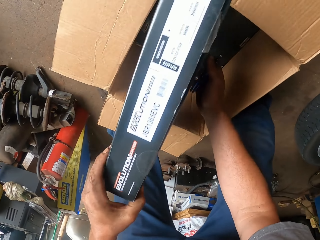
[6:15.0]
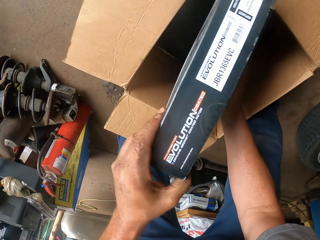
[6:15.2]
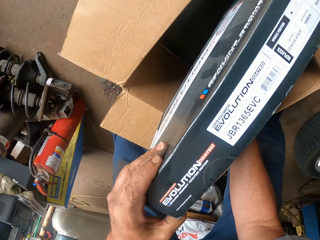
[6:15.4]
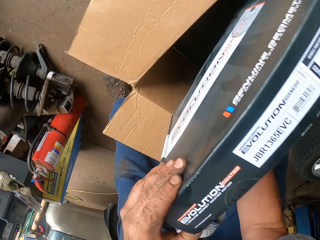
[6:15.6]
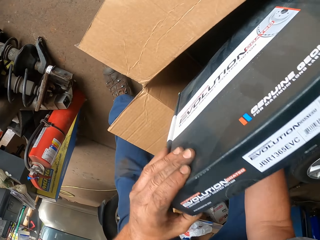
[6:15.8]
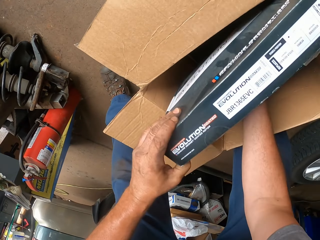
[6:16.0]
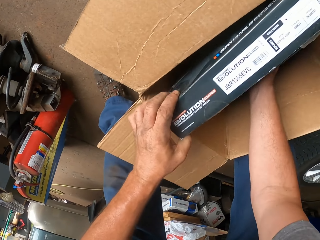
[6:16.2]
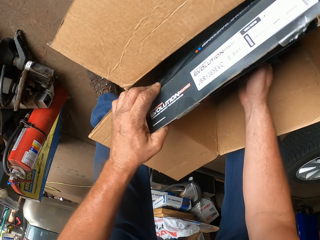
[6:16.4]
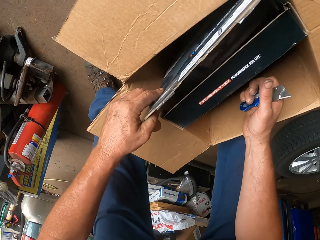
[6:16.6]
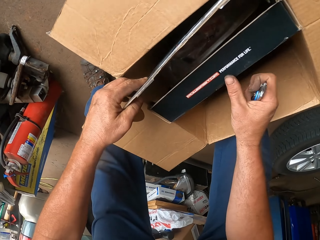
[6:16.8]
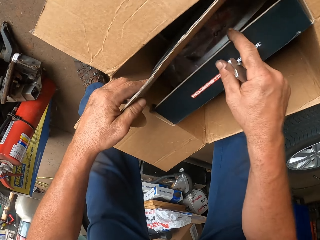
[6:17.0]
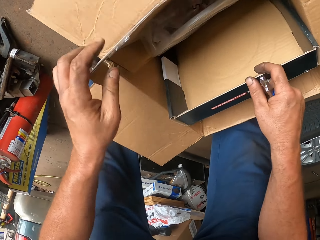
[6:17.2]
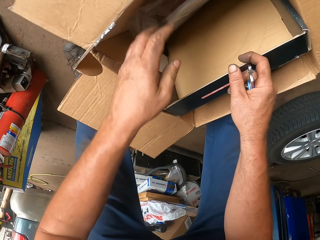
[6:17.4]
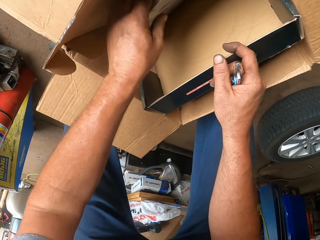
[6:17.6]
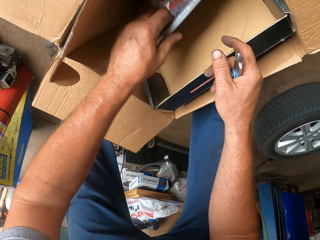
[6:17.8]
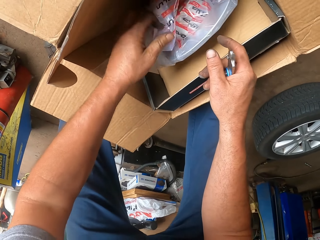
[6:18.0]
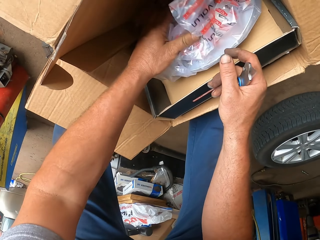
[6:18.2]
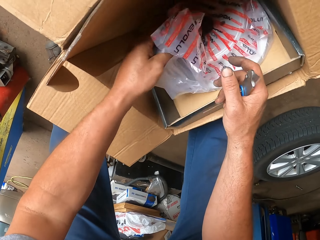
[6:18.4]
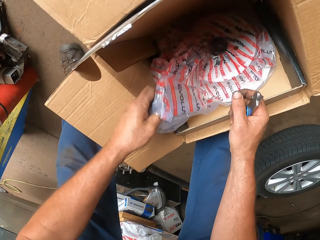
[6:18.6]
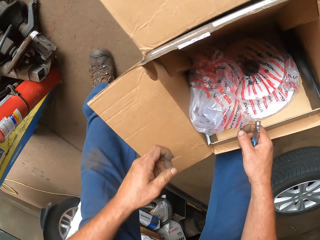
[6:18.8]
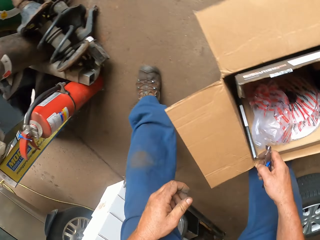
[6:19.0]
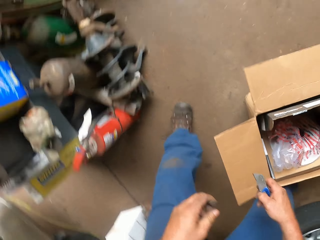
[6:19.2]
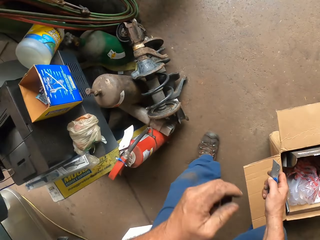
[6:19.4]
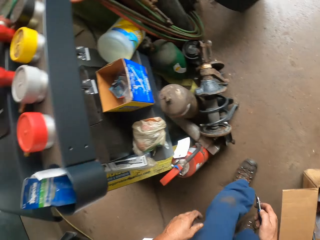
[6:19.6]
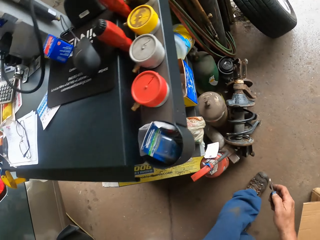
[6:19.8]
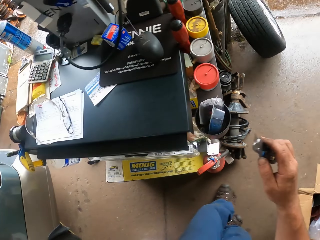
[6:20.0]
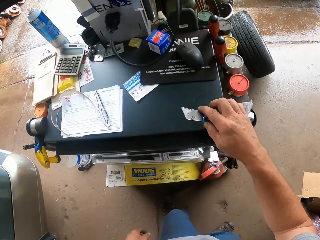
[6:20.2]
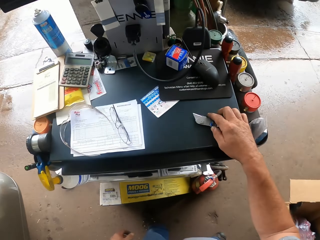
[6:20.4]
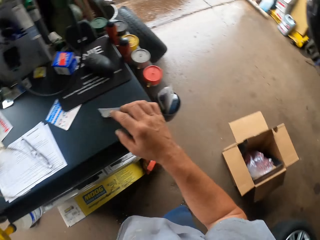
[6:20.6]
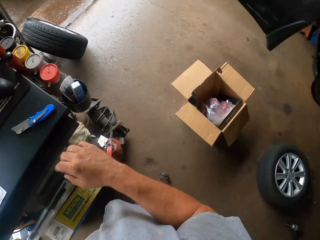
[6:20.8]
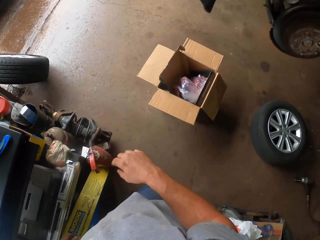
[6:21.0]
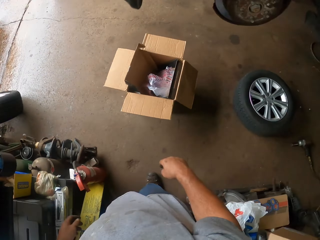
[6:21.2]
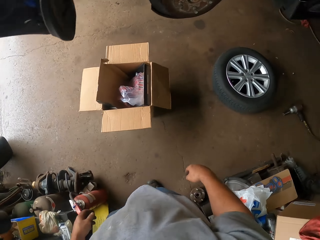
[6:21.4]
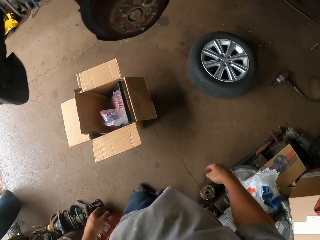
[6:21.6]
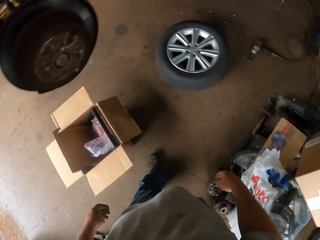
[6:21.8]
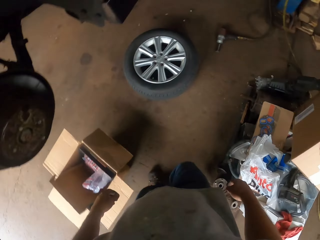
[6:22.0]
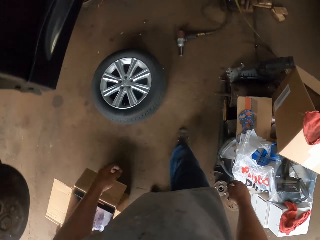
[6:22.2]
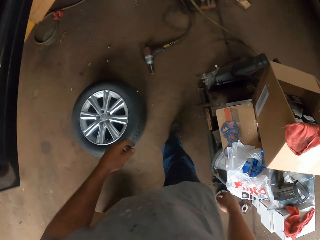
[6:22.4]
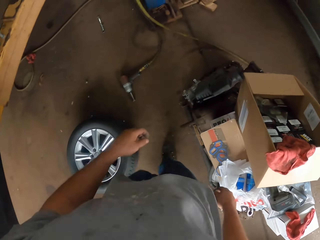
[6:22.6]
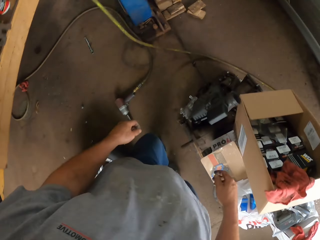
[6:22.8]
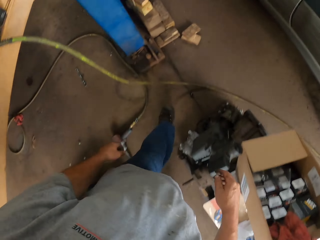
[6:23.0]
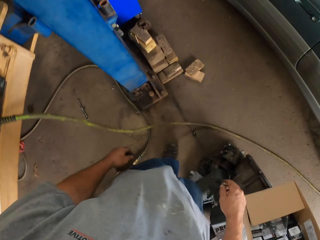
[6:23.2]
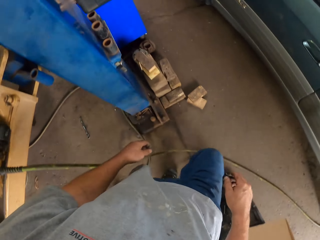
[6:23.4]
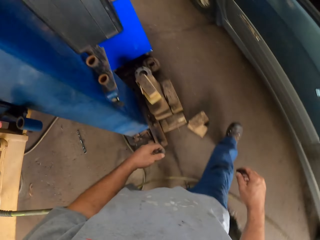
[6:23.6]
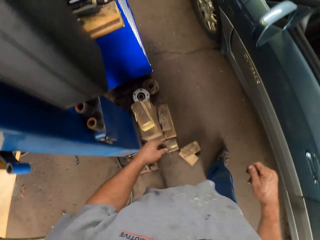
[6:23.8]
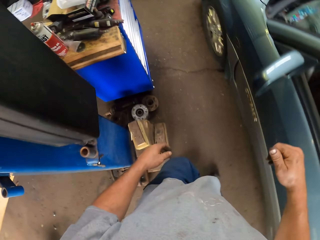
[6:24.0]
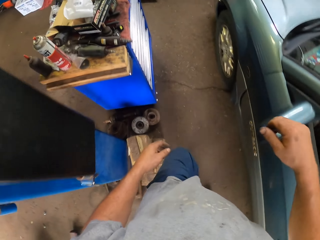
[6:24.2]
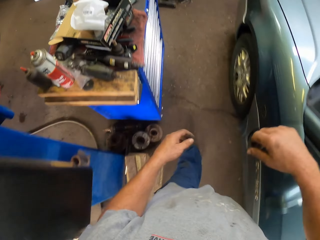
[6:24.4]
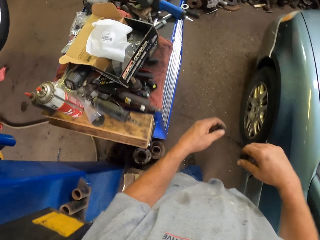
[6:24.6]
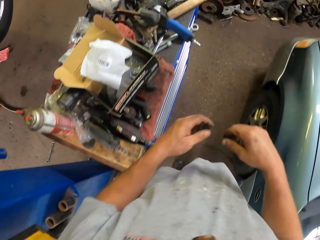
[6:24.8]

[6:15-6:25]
The camera wearer lifts up the box. They pick something from the box. They open the box. They open a nylon bag. They put a blade on the table. They look around the garage. They walk around the garage.

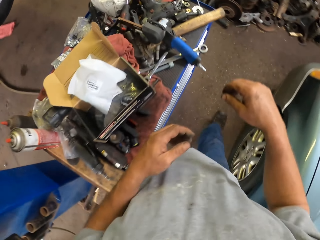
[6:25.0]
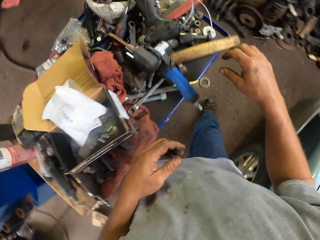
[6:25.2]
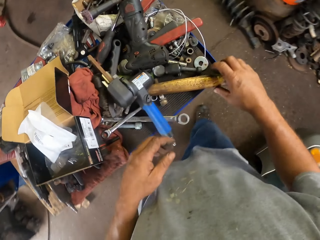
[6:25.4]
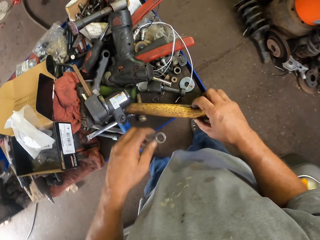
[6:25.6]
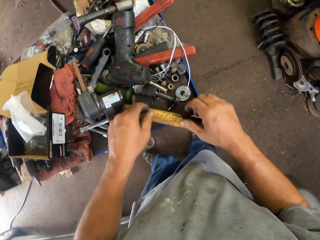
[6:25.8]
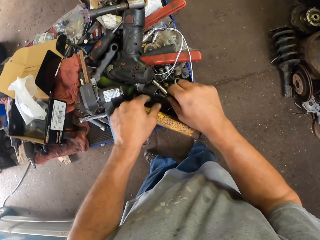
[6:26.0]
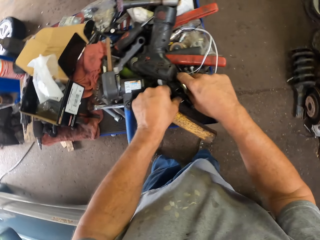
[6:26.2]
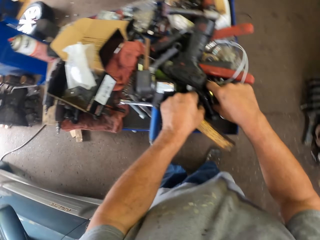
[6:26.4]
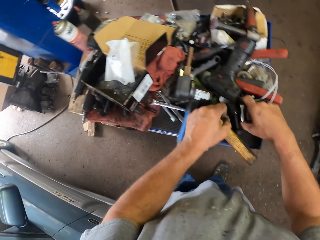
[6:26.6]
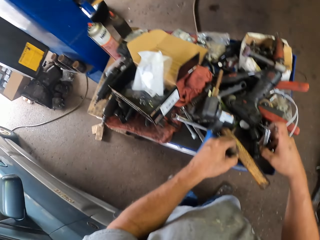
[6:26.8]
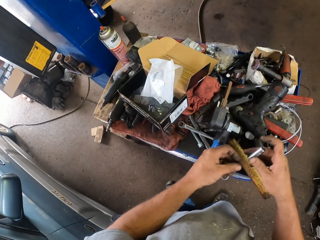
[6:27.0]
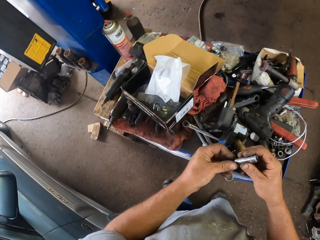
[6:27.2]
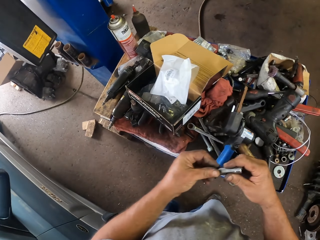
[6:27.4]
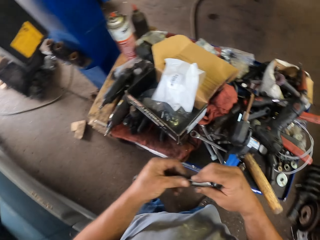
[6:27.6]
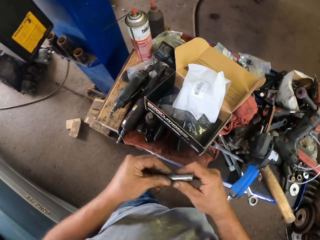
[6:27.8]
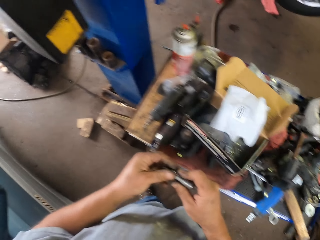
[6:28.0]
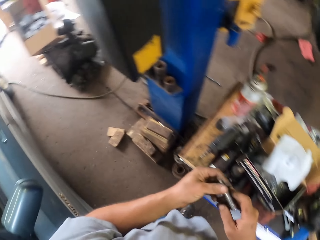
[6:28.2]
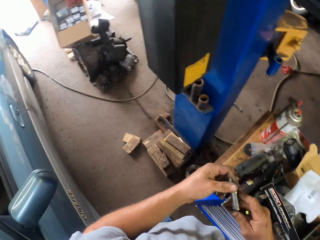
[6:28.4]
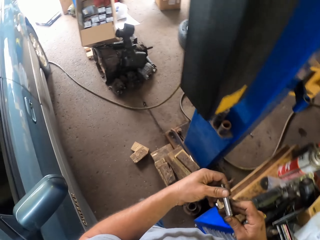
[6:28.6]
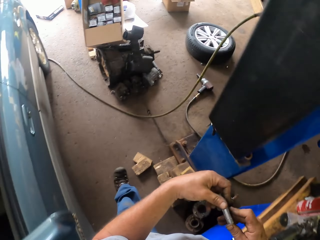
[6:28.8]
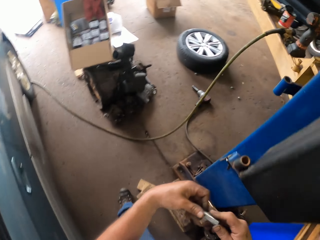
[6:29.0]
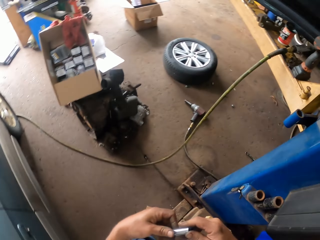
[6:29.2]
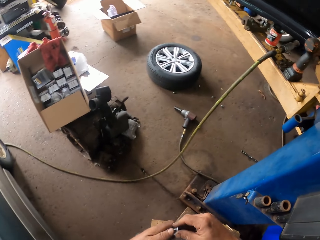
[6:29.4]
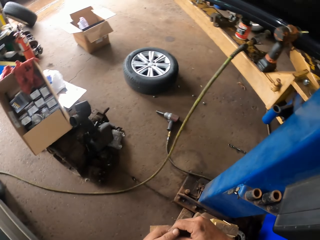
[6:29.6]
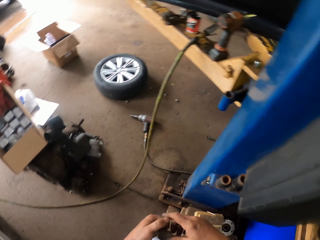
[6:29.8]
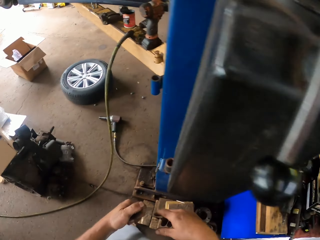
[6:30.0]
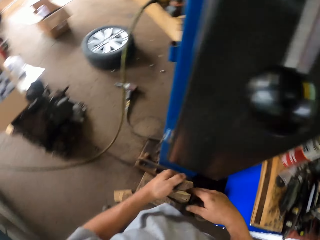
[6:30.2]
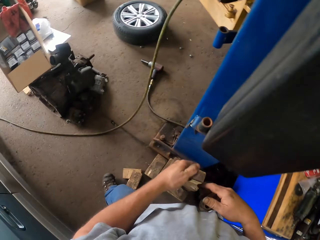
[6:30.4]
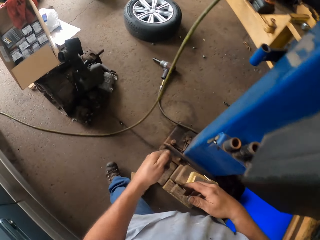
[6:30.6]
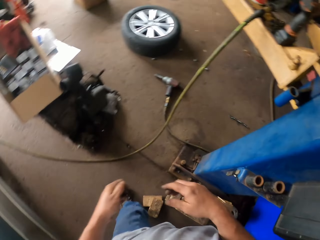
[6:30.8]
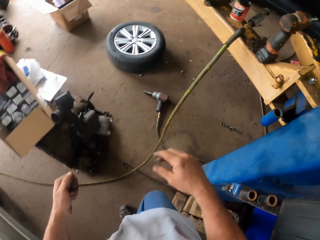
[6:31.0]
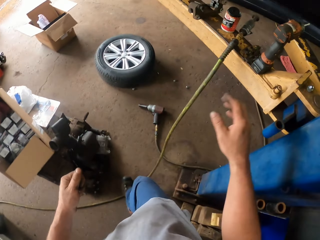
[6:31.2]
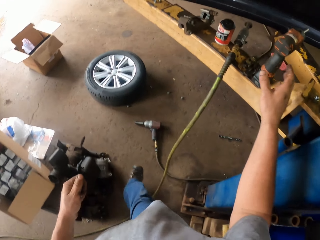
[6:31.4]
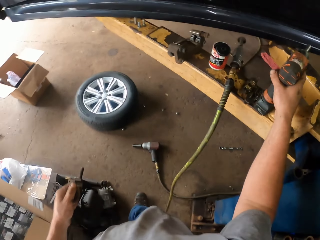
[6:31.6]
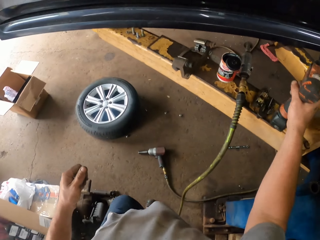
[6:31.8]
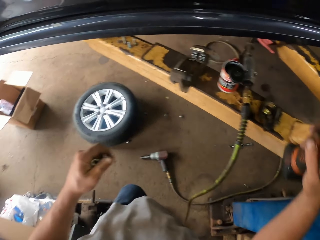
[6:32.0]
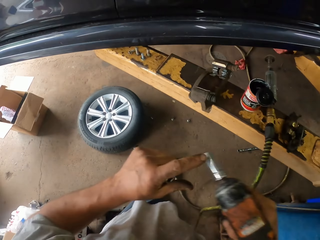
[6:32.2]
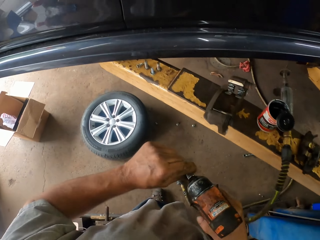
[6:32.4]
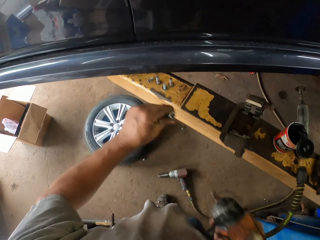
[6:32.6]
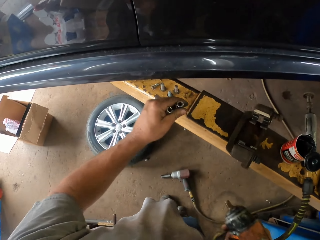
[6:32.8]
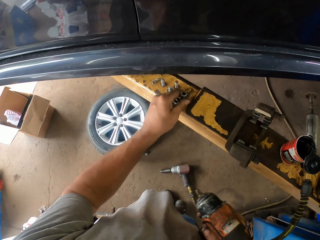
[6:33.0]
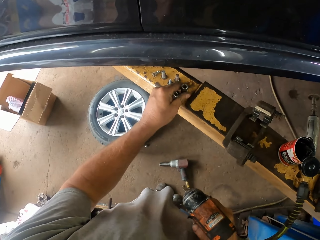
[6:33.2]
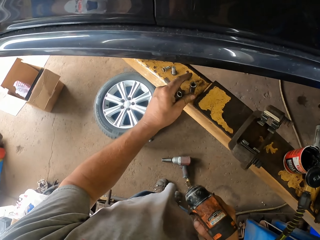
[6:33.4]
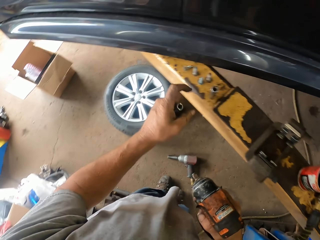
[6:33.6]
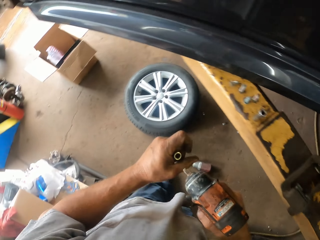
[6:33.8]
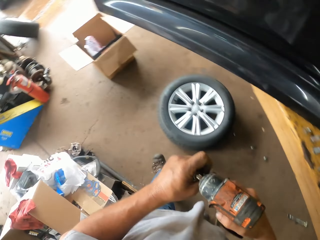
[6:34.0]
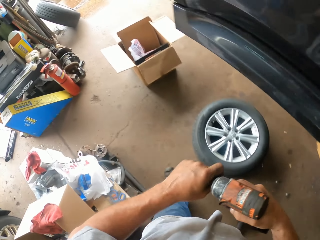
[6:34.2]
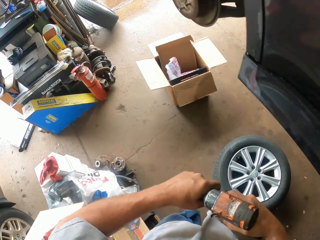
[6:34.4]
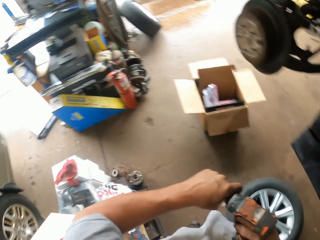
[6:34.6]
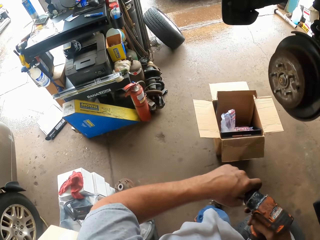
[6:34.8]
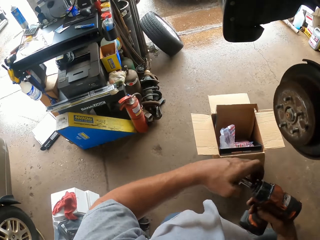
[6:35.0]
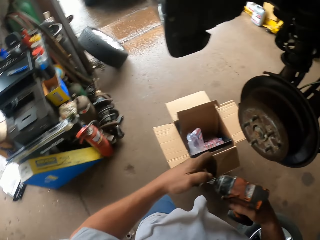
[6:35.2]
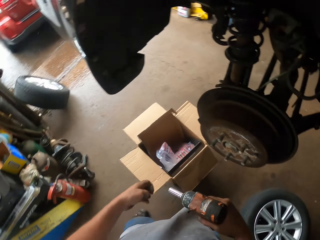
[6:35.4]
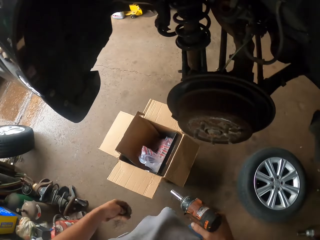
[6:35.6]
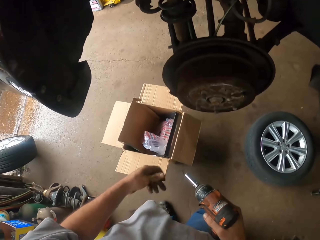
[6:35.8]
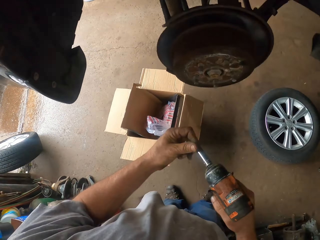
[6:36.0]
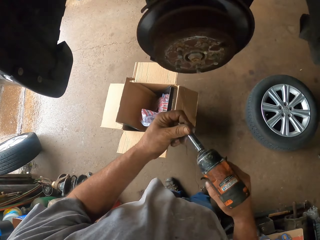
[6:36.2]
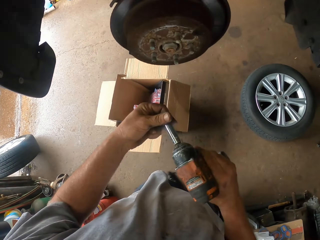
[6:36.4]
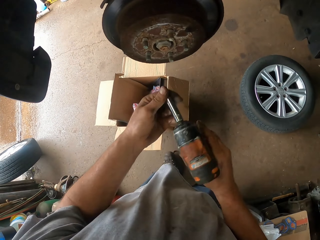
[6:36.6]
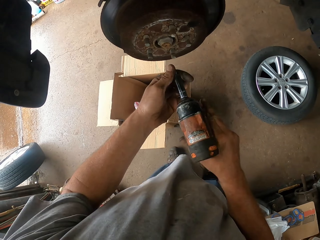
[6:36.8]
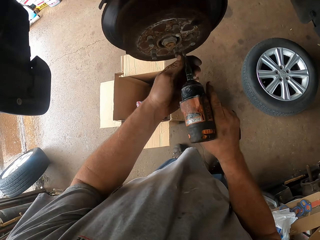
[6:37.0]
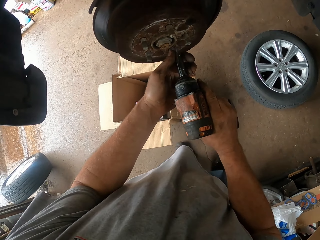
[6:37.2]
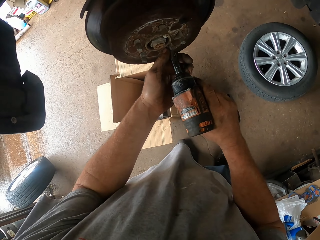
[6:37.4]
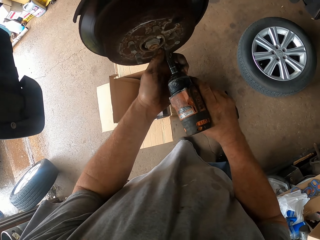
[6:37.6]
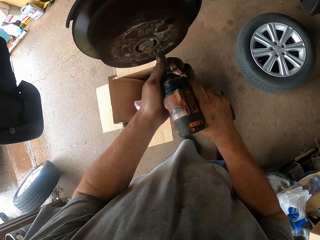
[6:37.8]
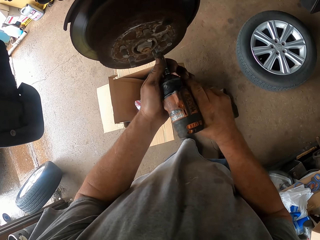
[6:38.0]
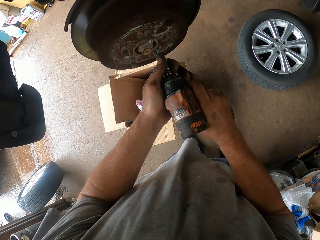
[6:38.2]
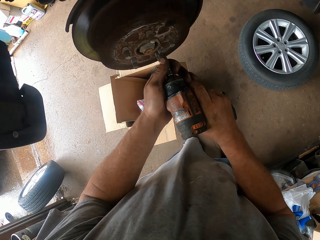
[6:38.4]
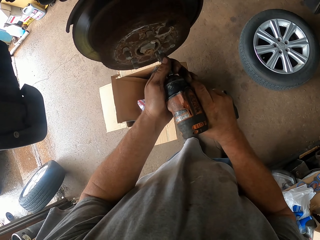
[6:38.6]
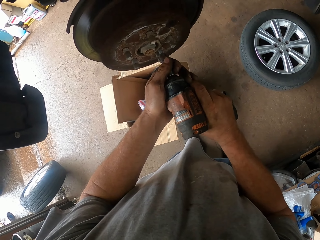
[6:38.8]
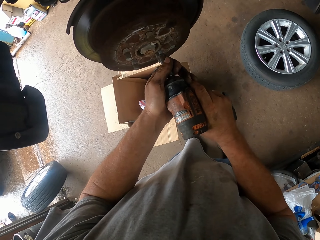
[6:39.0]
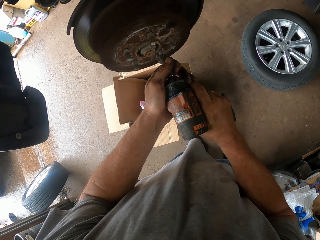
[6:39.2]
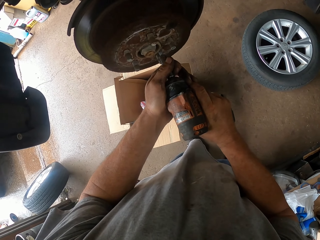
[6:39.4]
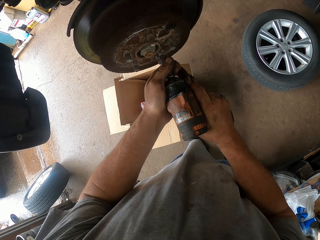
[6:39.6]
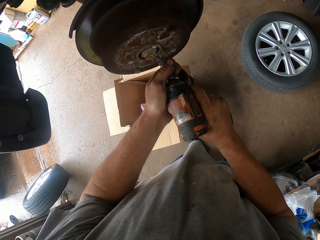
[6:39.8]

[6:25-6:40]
The camera wearer picks up a car driller bit from the table. They walk around the garage. They pick up the car driller. They remove a screw bit from the driller and put the screw bit on the car lifter. They put the drill bit on the drill. They walk around the garage. They drill the screws. They fix the car wheel.
